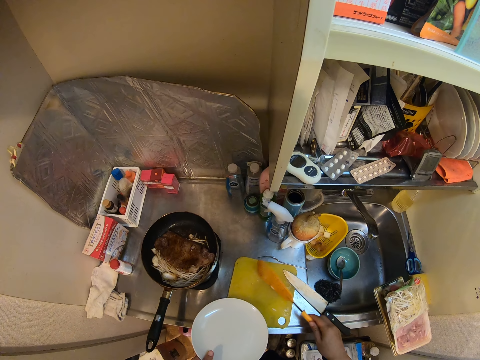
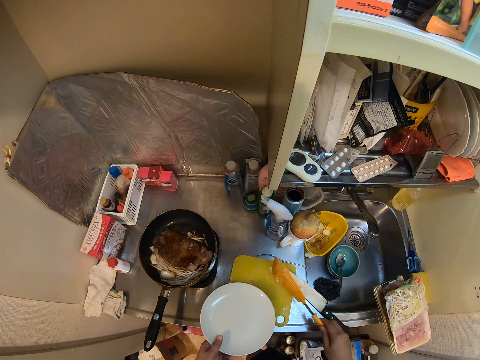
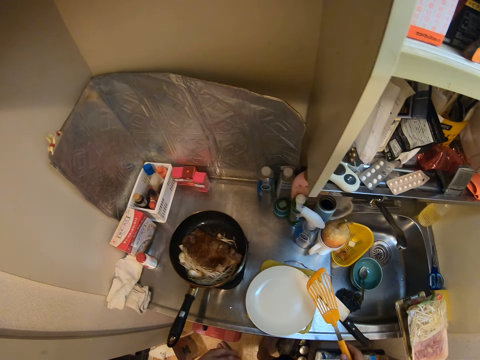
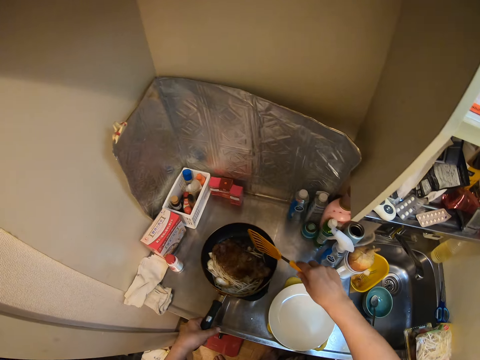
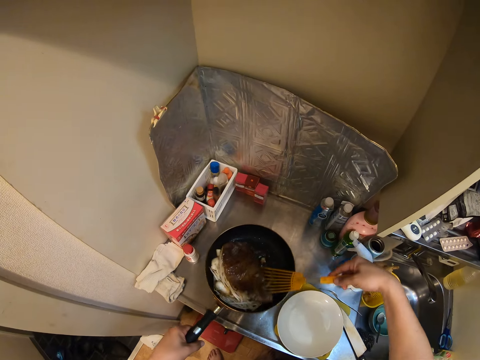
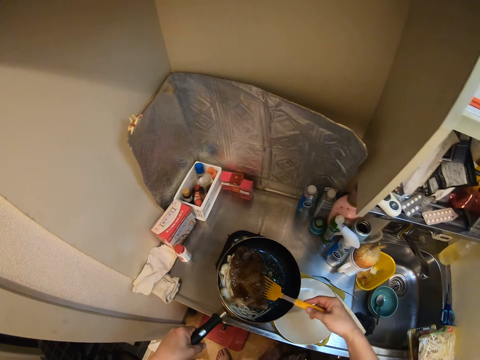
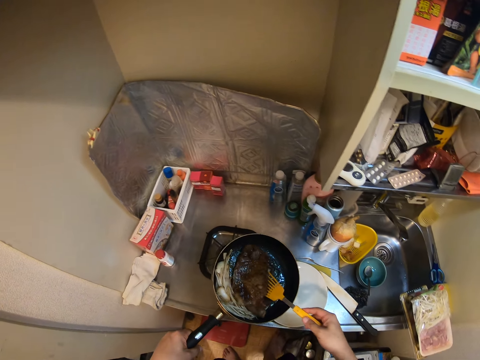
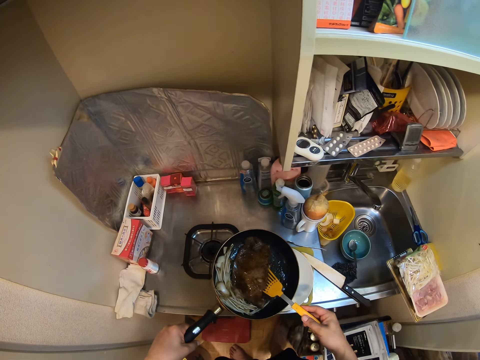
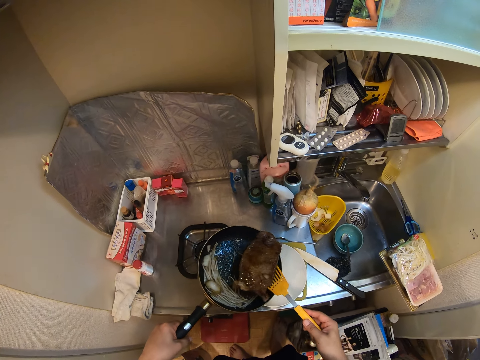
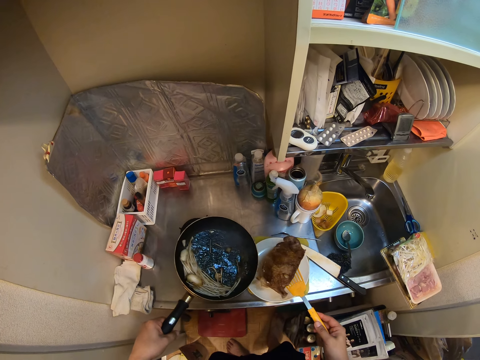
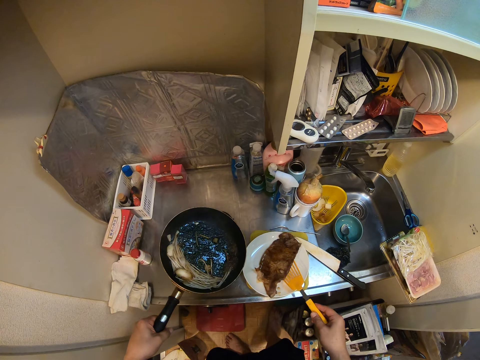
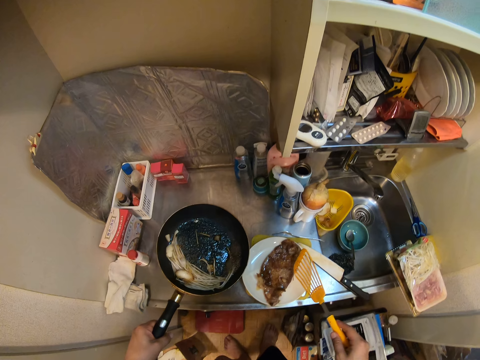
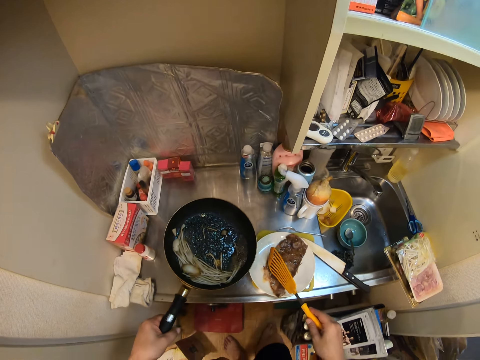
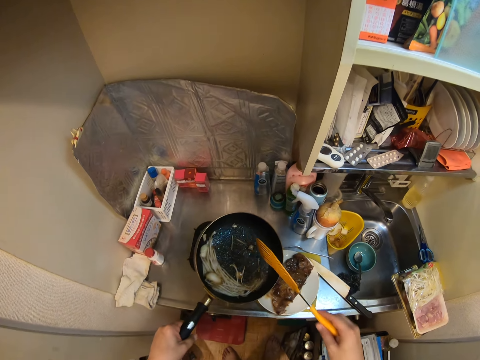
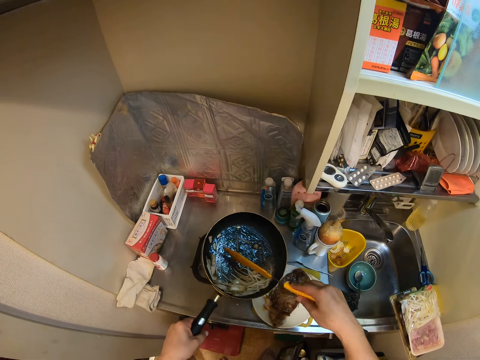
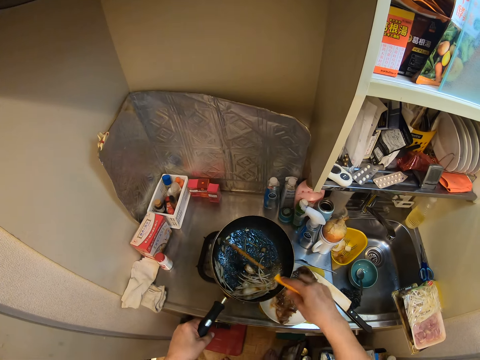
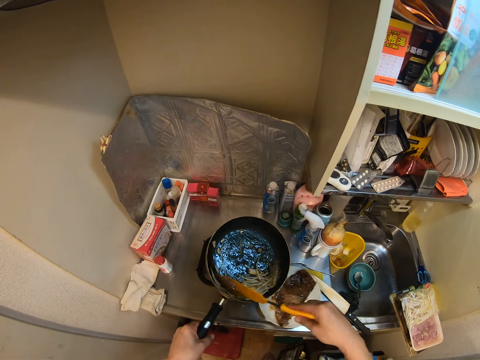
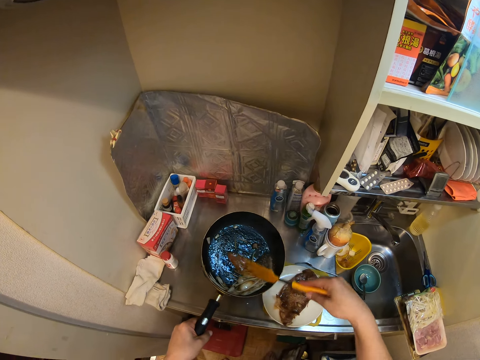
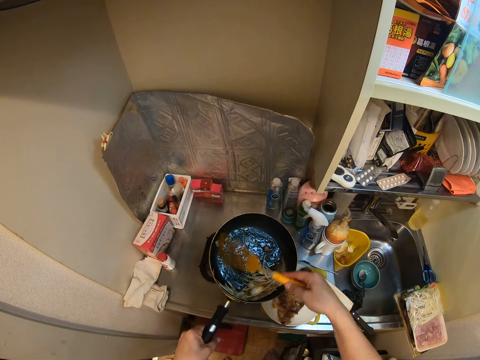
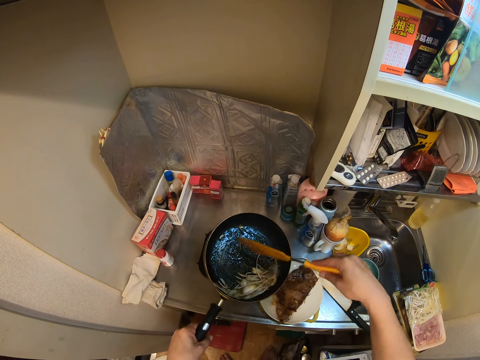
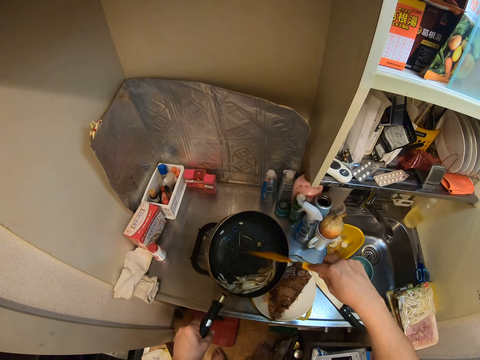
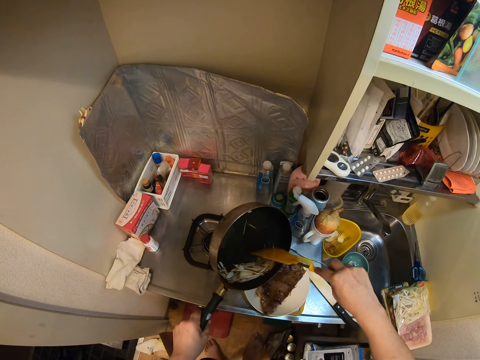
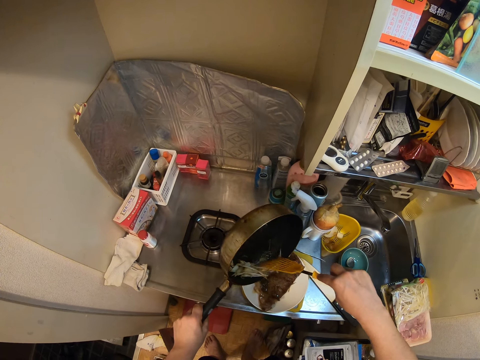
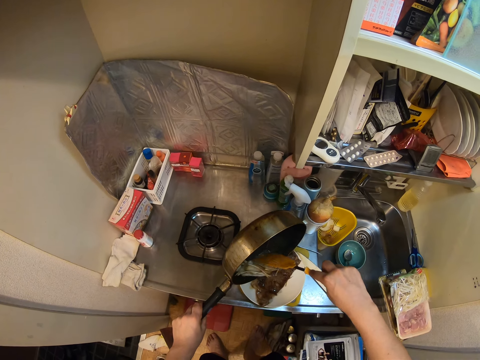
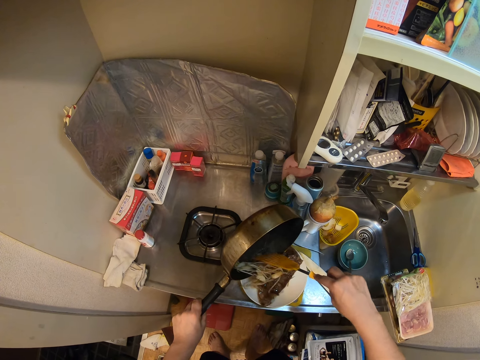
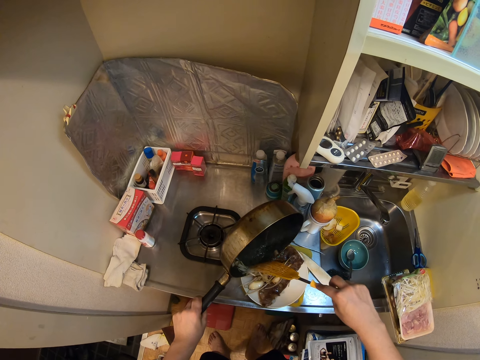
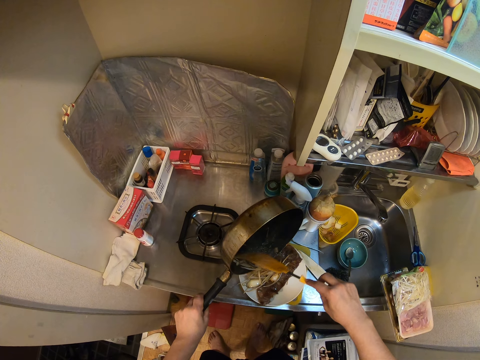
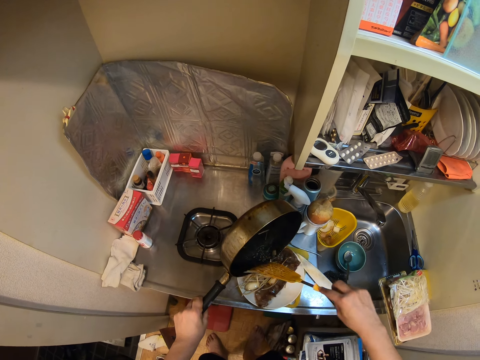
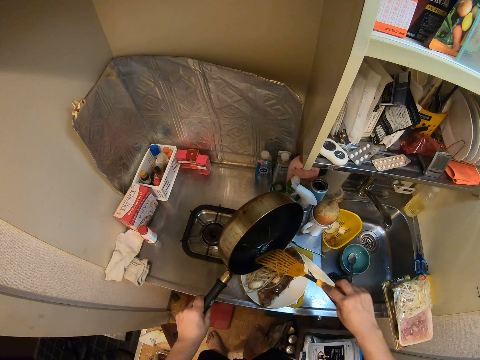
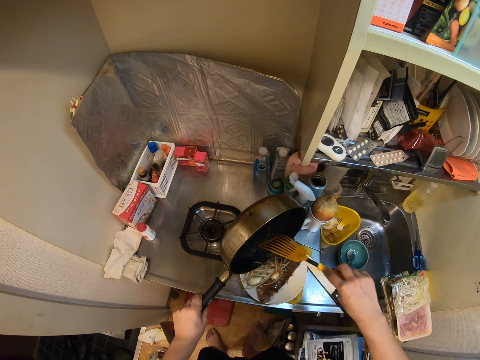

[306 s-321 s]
The camera wearer pushes something with a spatula on the board. He places the plate on the cutting board. He lifts the pan handle with his left hand. He takes food from the pan with the spatula onto the plate. He puts the meat in the plate. He scoops food in the pan with the spatula. He pours the food from the pan with the spatula onto the plate.

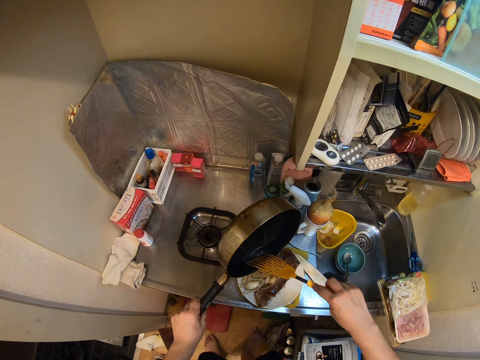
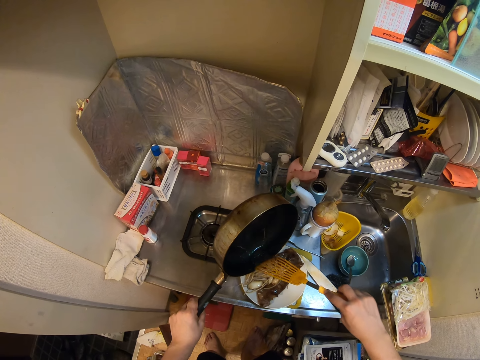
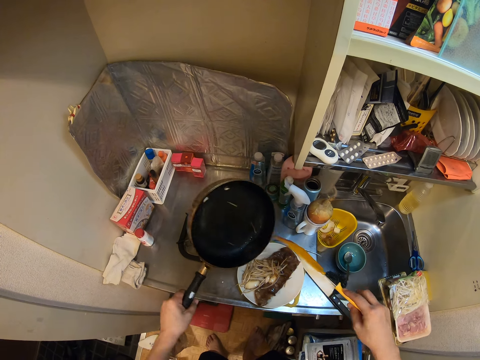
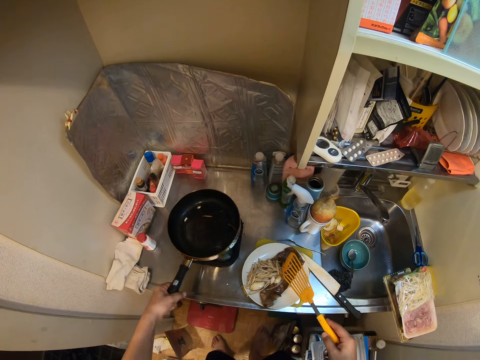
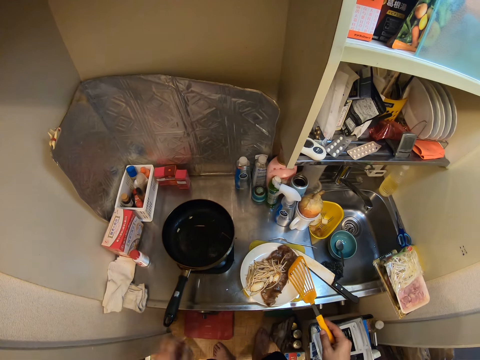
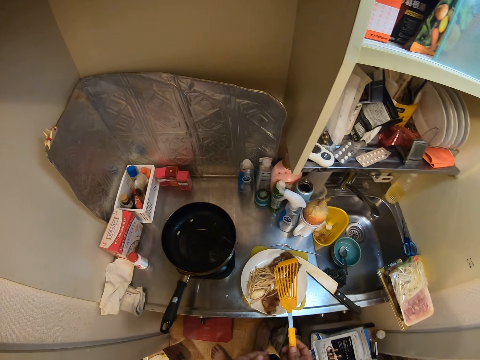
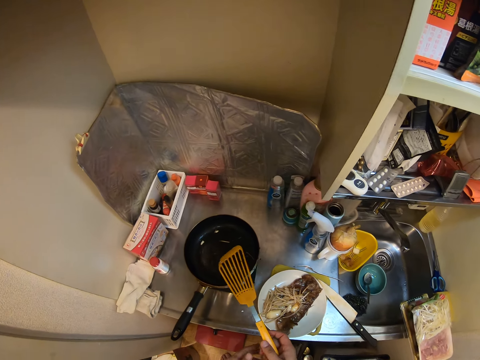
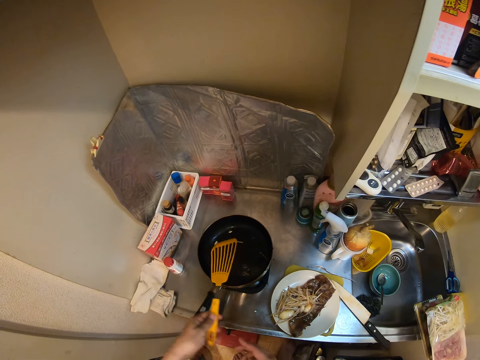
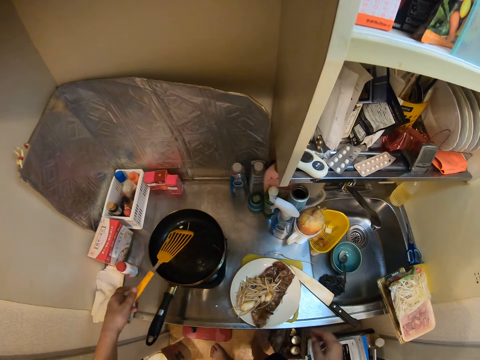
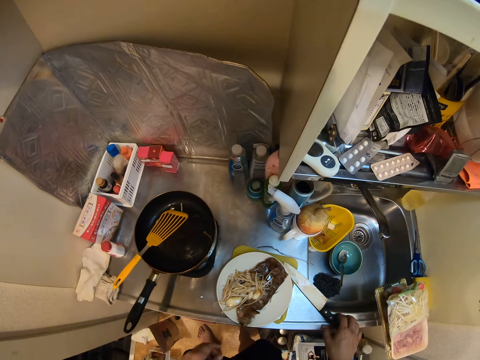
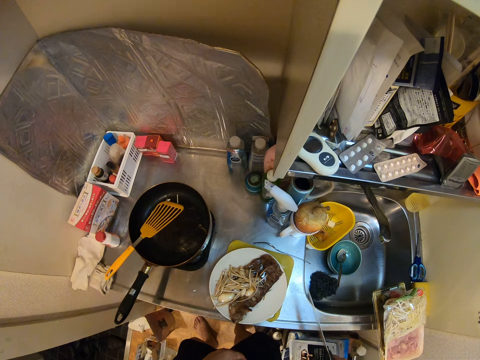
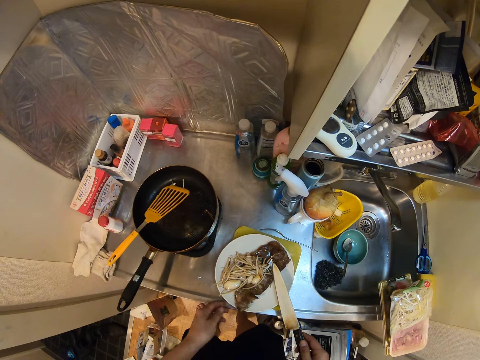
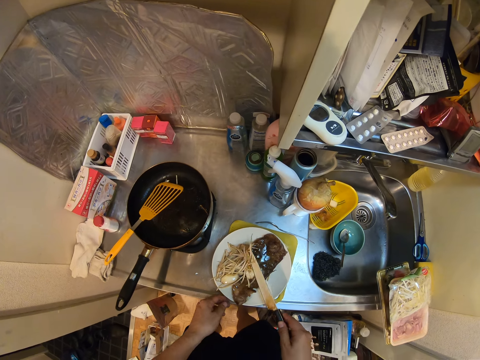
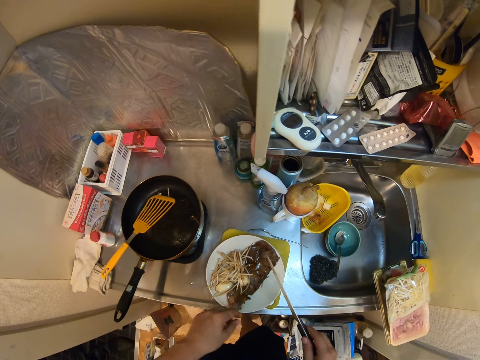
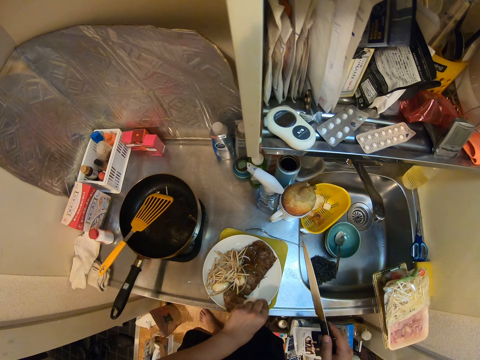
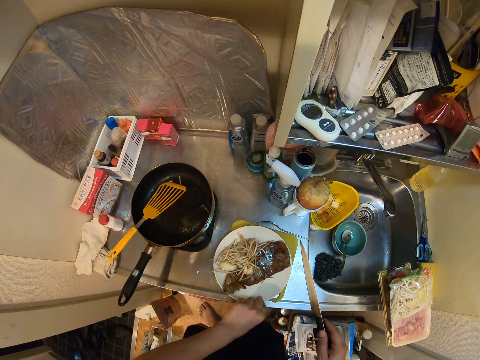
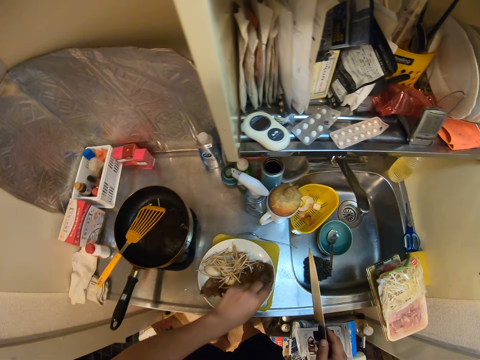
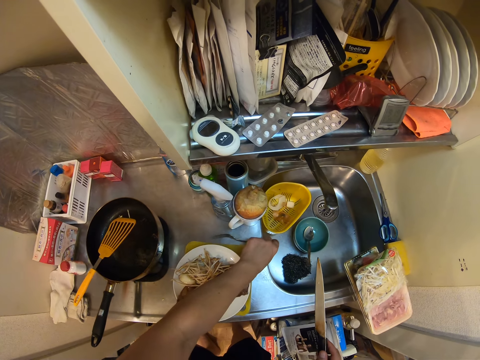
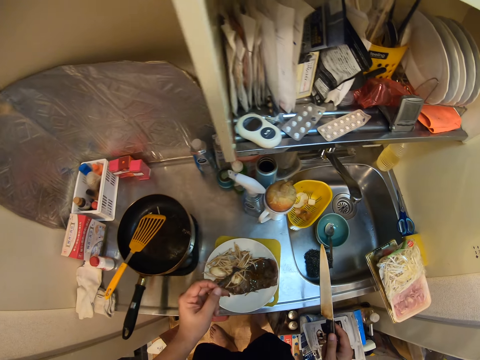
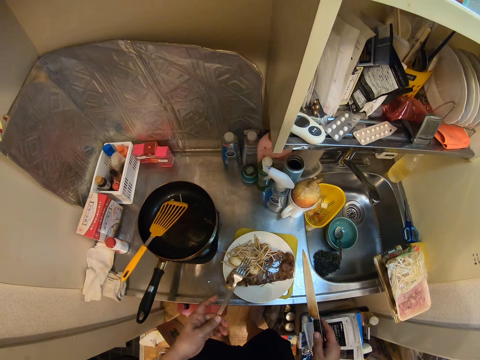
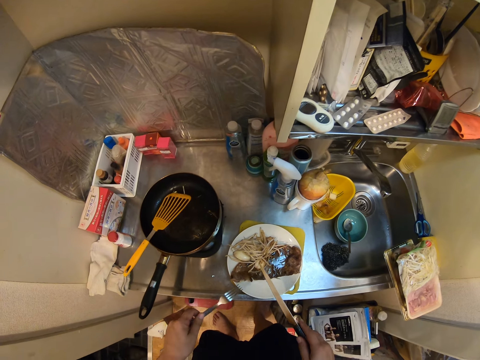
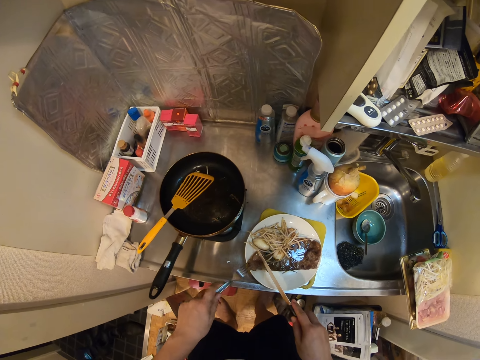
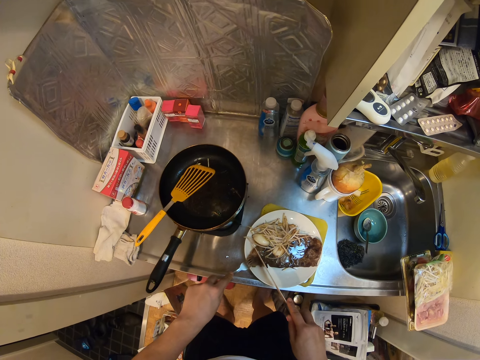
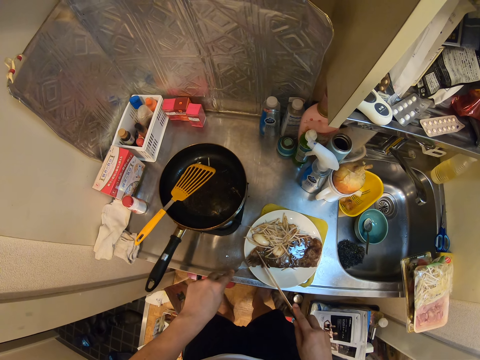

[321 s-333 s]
The camera wearer places the pan on the cooker. He passes the spatula from his right hand to his left hand. He puts the spatula in the pan. He picks up the knife from the kitchen countertop. He touches the food with the knife. He turns the plate on the cutting board clockwise. He picks up a fork from the sink. He places the knife on the meat in the plate. He holds down the meat with the fork and cuts the meat into pieces with the knife.
